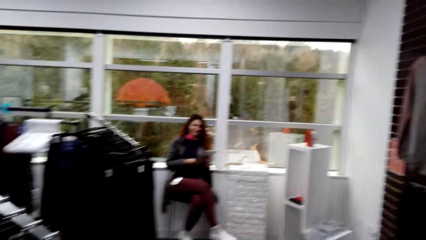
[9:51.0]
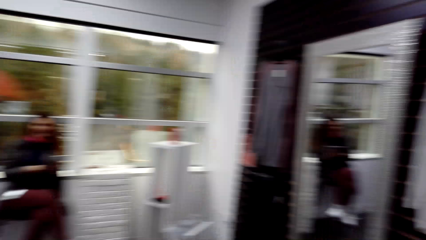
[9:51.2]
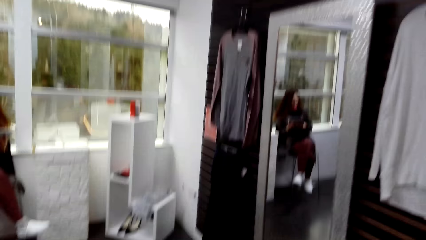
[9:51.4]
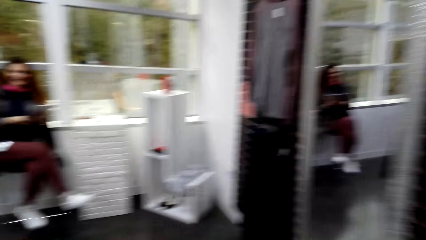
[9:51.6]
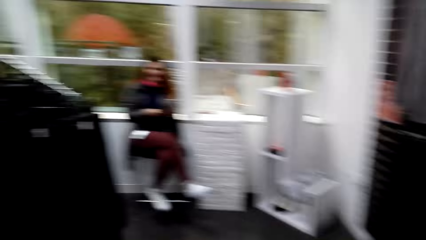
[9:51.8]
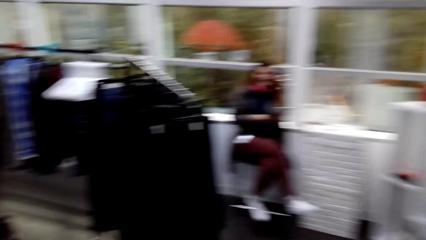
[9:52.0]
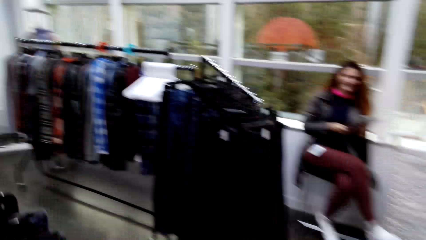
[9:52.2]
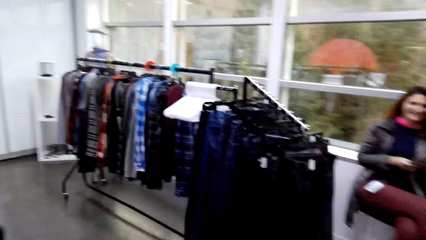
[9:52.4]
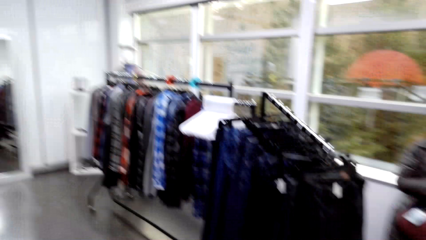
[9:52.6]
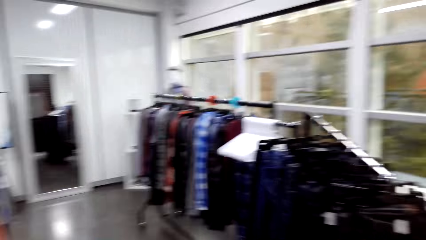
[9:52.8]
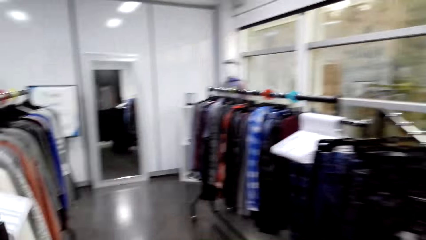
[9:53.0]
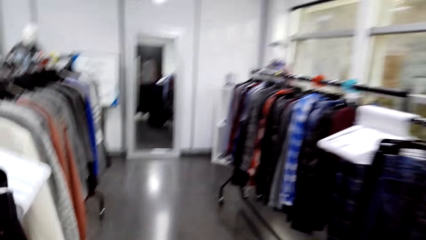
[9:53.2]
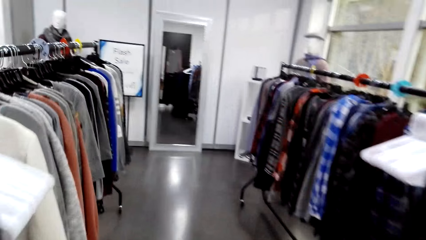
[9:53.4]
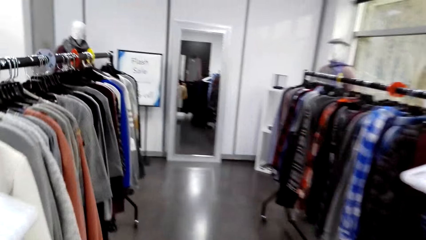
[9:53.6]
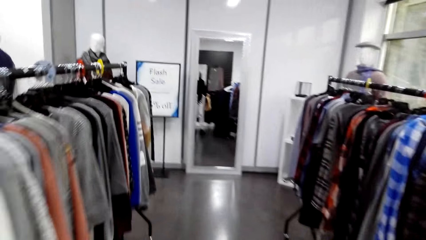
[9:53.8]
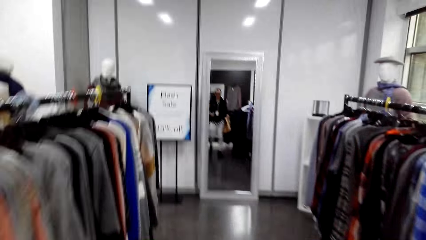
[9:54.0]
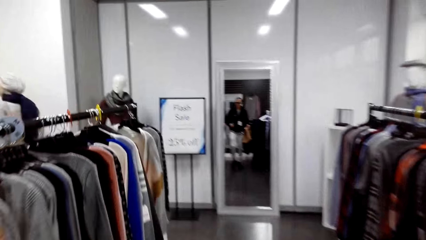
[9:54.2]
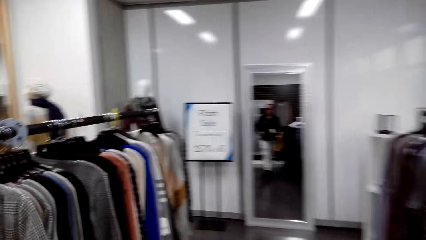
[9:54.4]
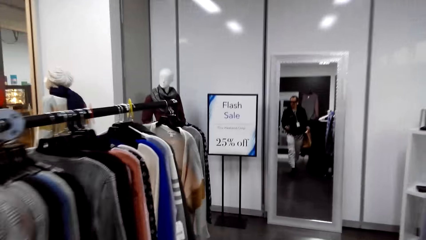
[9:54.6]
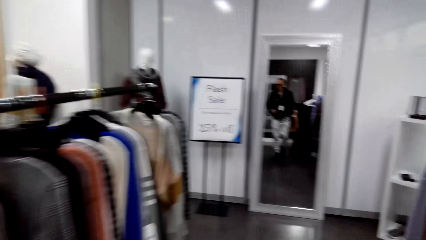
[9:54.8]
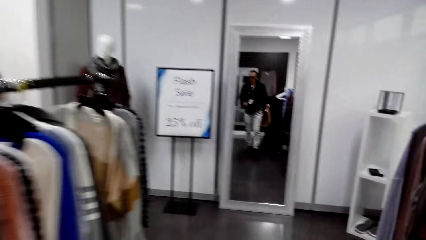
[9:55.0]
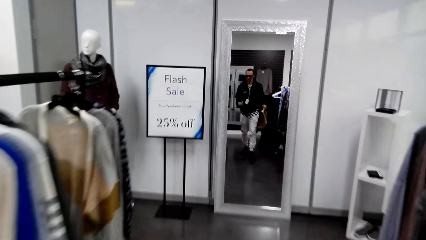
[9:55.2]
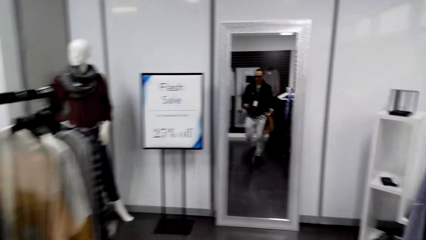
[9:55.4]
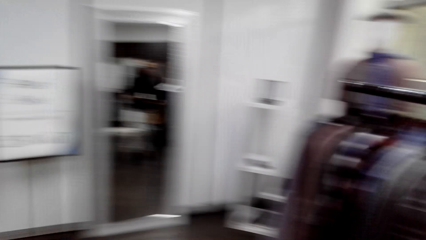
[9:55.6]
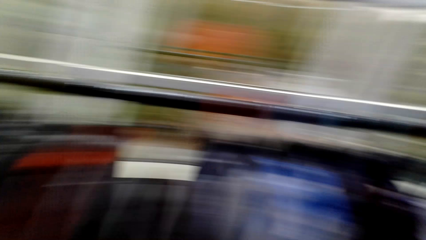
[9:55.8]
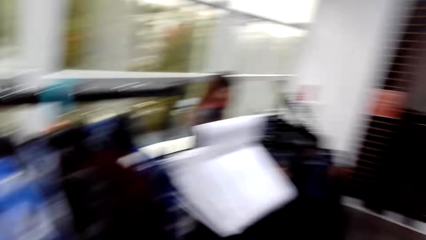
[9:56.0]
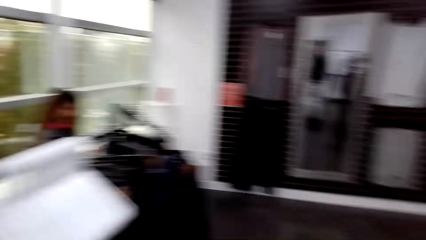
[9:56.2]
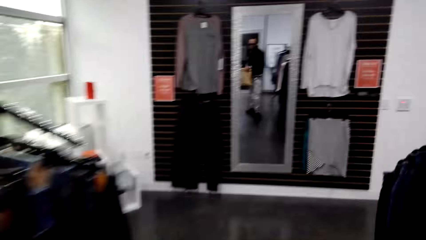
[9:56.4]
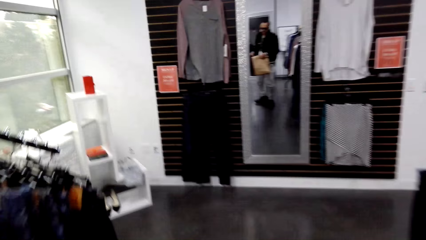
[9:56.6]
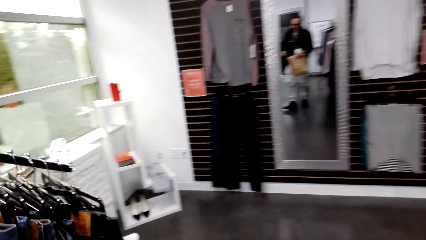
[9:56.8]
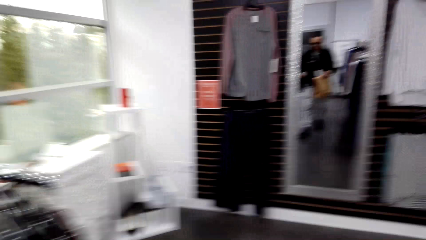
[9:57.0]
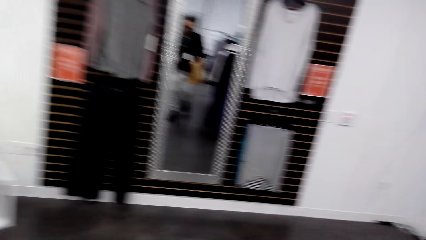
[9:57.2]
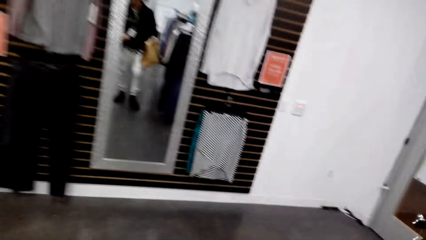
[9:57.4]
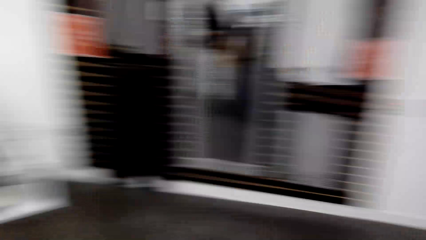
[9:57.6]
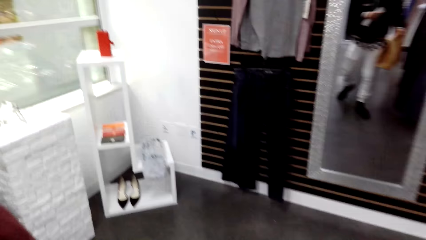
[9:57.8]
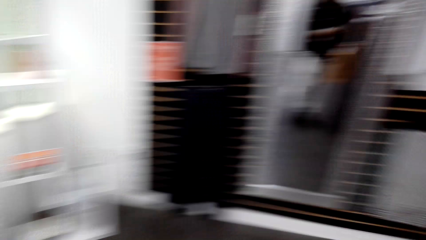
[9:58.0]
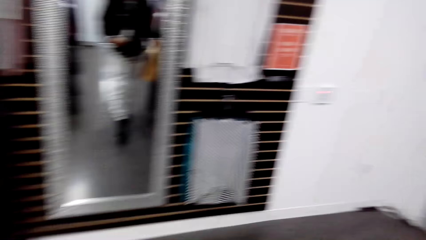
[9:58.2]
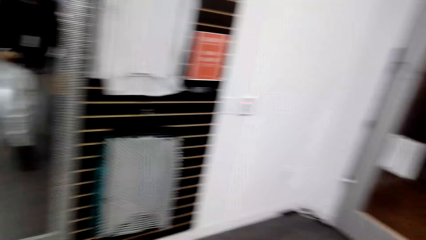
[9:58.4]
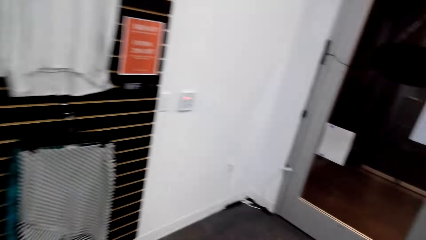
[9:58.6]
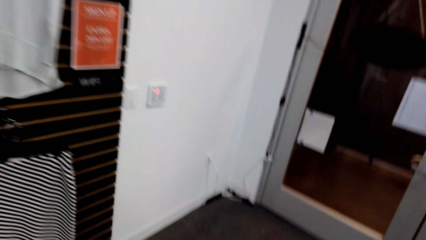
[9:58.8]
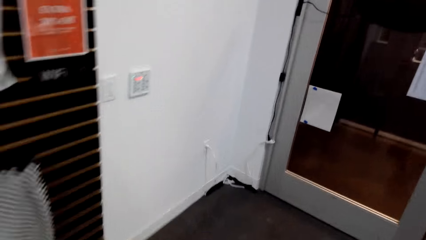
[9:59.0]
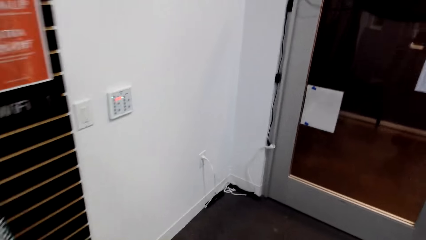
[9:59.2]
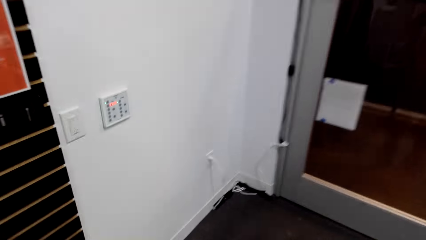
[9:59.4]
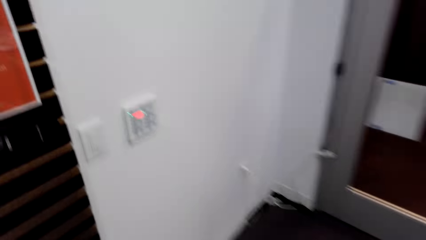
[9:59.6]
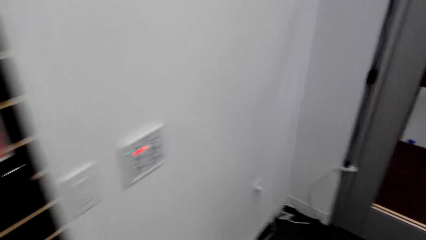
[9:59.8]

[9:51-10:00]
Another woman holds a tablet in her hand. The camera wearer converses. They walk around the room.

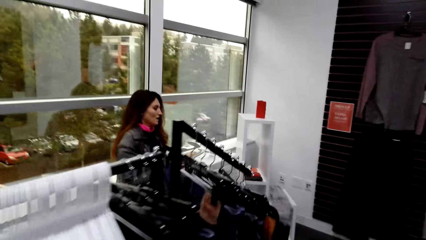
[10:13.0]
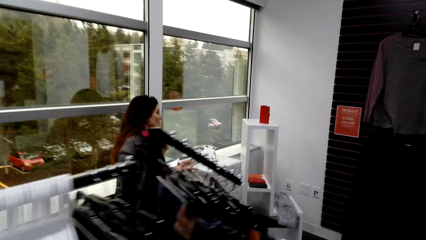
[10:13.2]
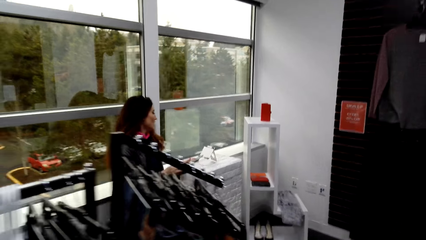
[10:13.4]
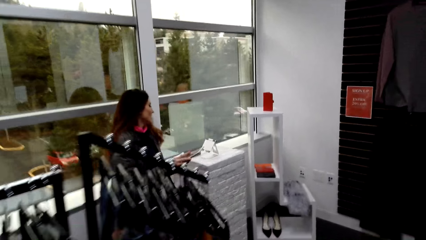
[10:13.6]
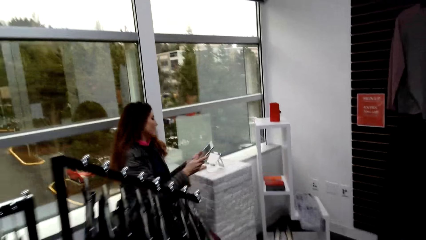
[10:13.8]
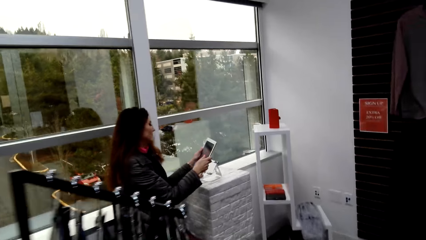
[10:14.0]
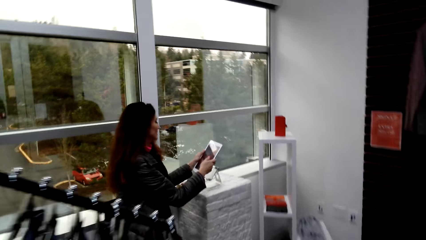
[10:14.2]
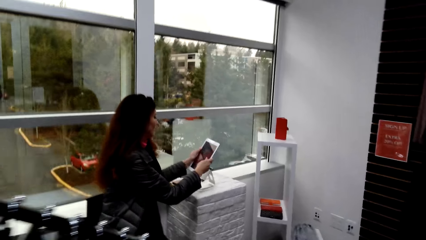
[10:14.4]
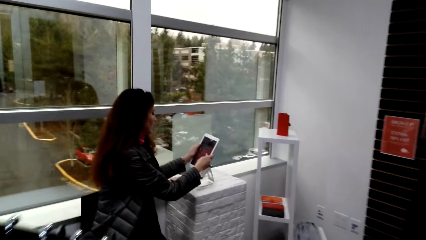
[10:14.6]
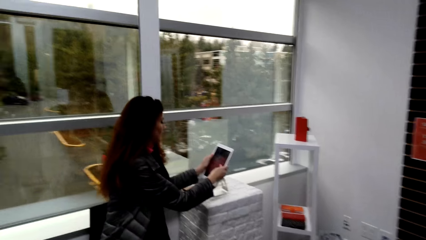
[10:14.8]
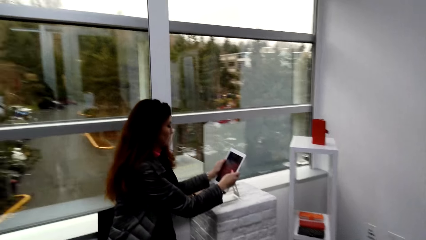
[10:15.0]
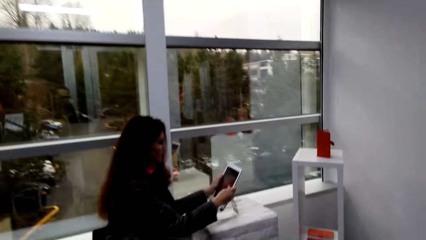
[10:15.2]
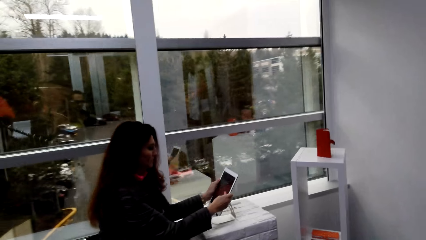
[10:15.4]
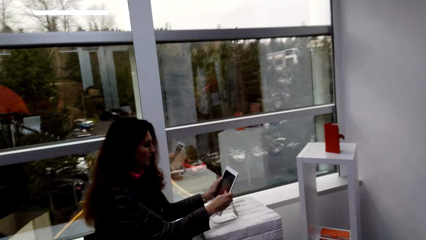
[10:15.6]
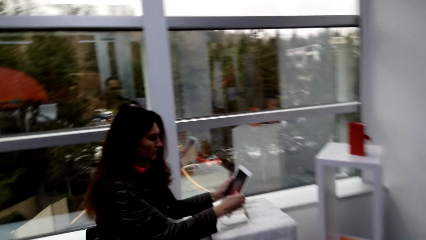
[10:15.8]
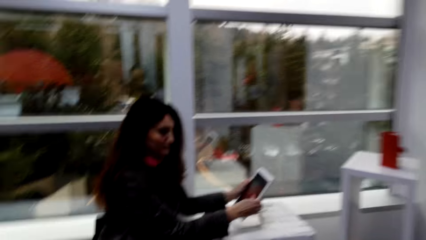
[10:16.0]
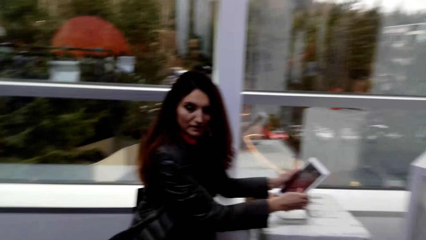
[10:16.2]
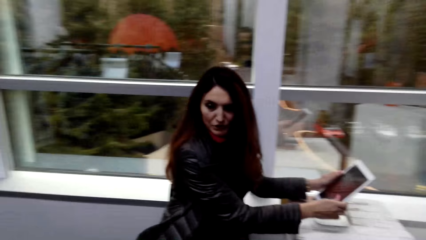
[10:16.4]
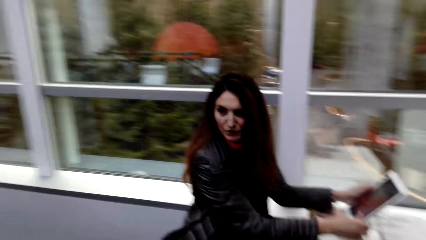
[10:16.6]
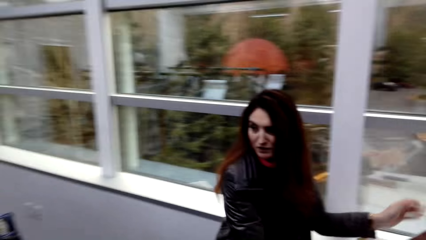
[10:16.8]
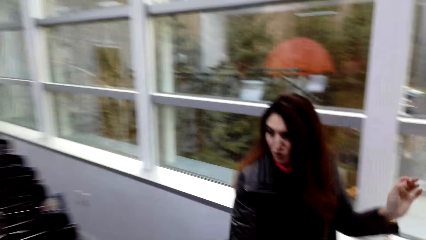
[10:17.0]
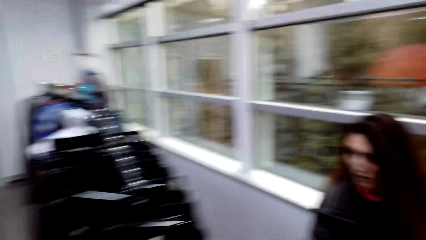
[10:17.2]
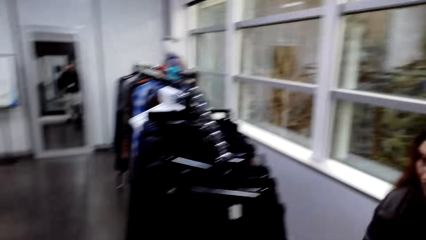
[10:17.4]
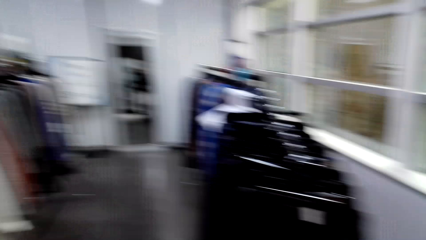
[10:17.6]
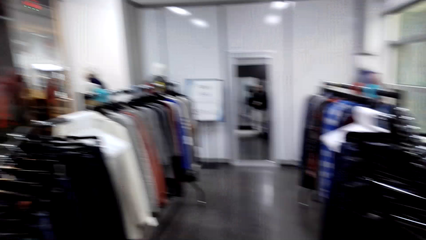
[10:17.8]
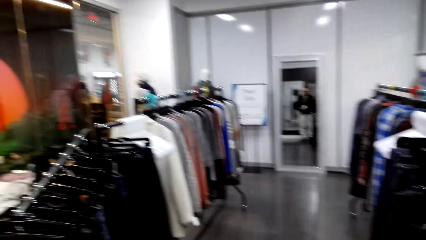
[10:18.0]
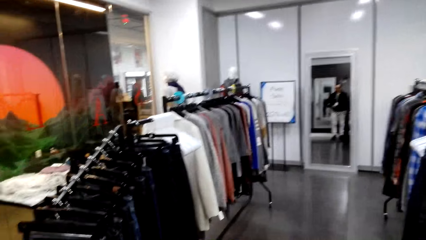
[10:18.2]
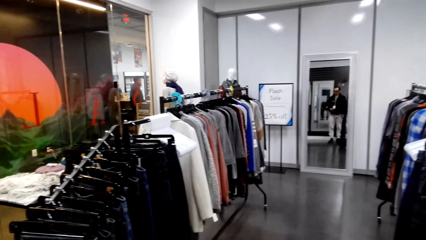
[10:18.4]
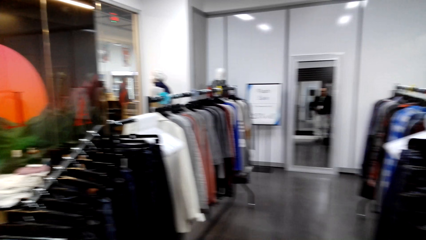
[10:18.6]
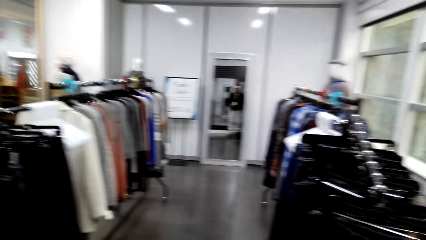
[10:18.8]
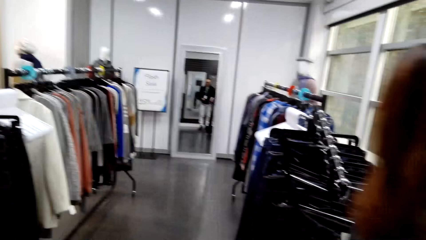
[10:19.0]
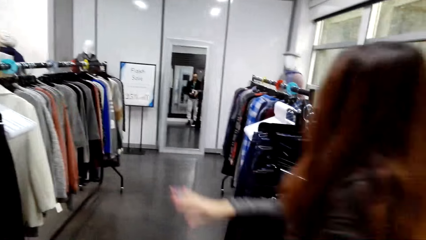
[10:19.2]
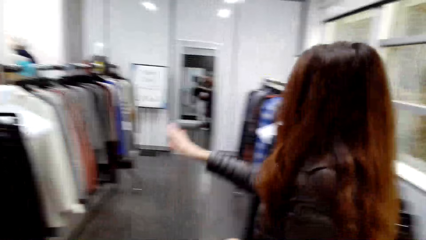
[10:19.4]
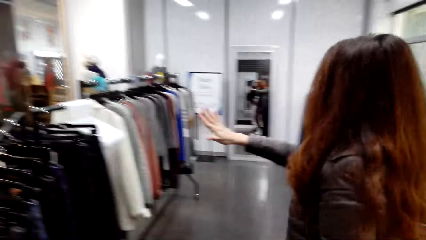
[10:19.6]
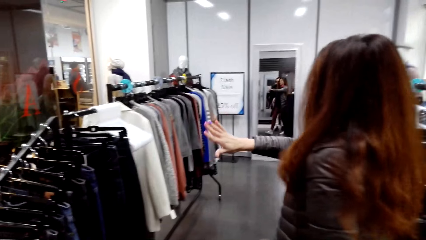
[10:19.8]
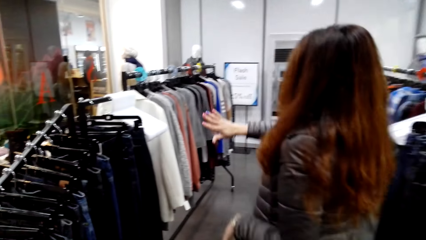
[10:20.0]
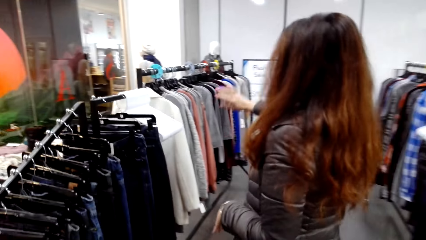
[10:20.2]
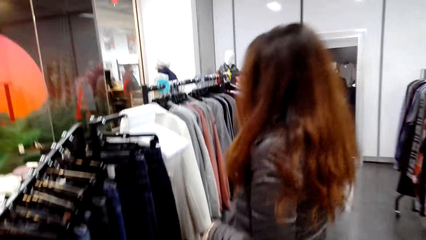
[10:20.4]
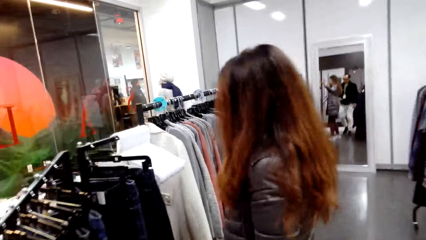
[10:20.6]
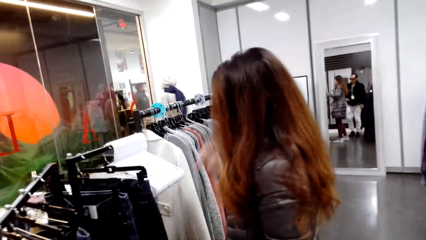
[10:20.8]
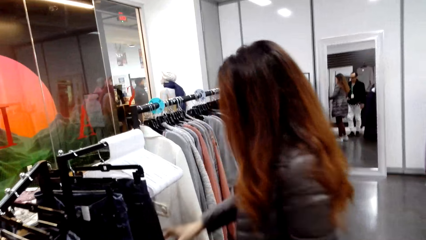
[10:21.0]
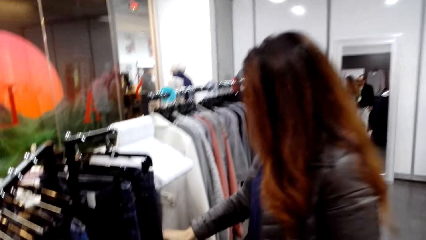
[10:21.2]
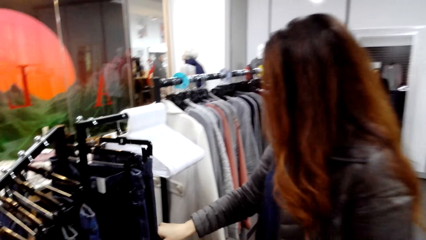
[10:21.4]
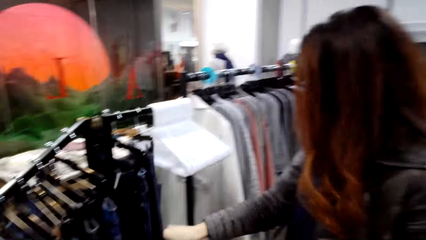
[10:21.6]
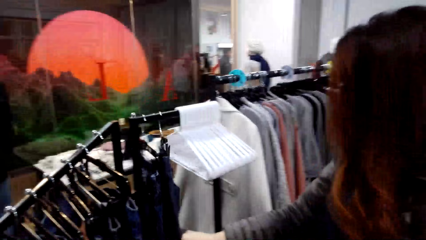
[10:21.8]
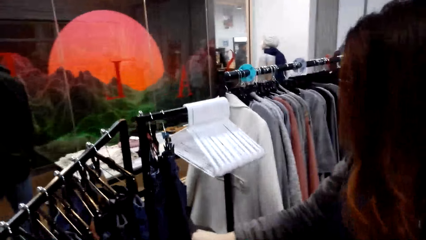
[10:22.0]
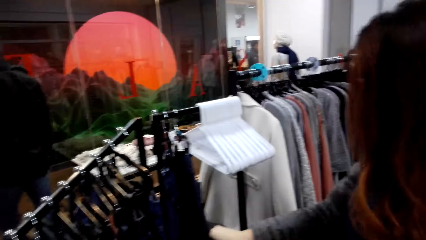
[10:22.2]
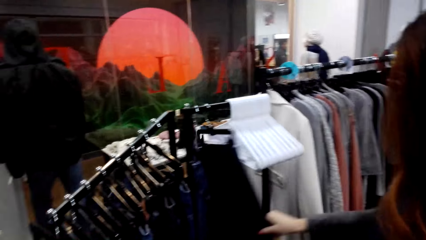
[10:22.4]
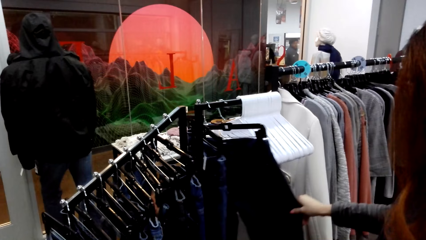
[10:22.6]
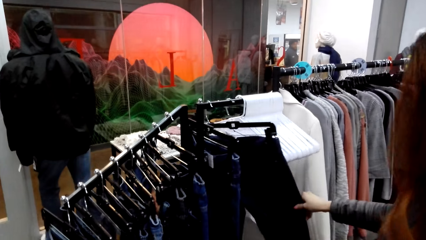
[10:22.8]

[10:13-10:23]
A woman looks at the laptop. The woman presses the phone. The camera wearer looks around. The woman walks in the room. She touches the cloths.
